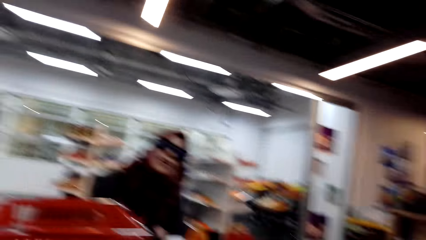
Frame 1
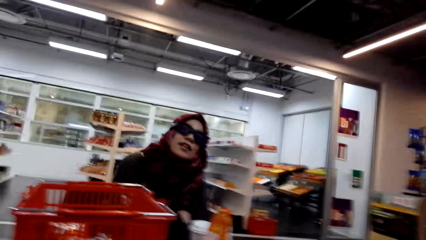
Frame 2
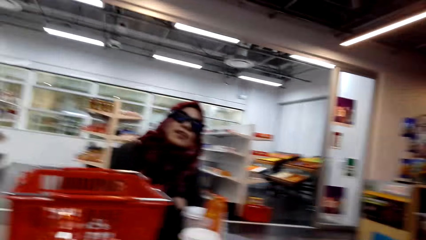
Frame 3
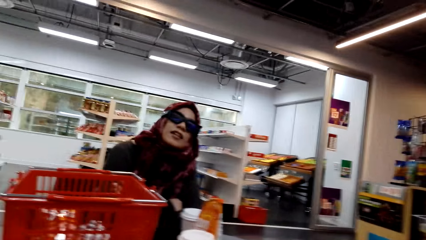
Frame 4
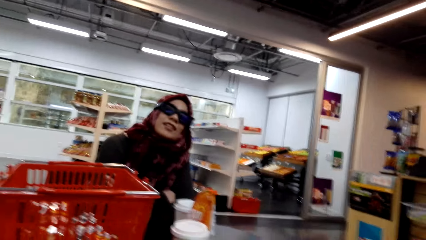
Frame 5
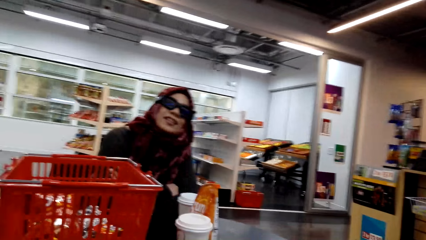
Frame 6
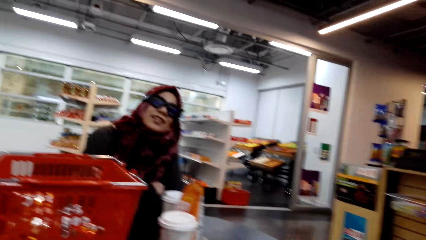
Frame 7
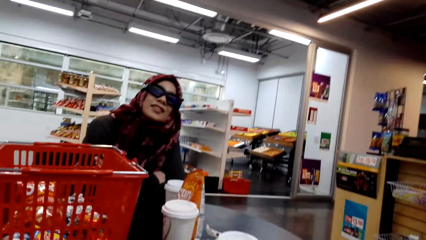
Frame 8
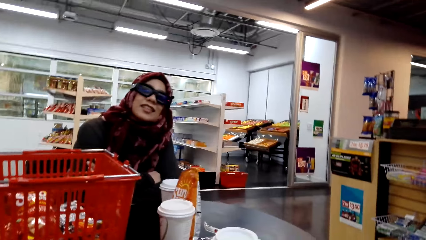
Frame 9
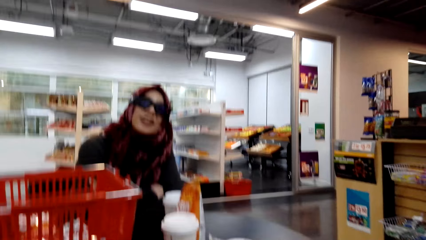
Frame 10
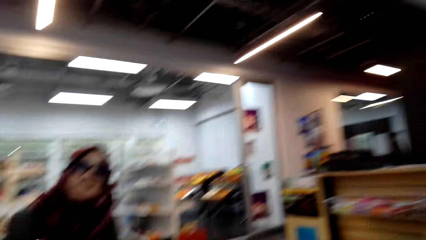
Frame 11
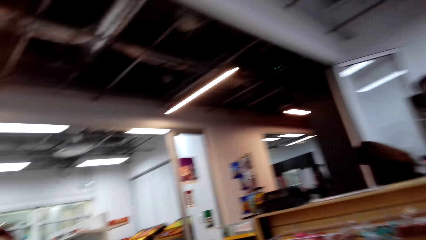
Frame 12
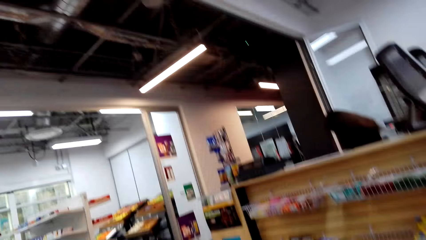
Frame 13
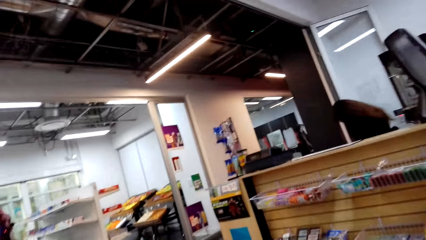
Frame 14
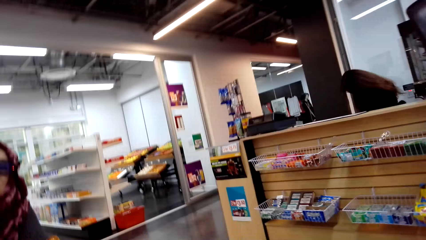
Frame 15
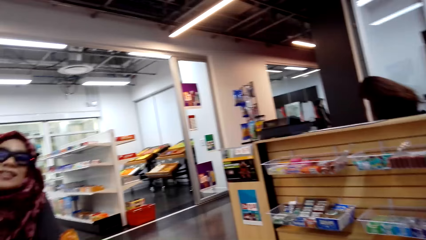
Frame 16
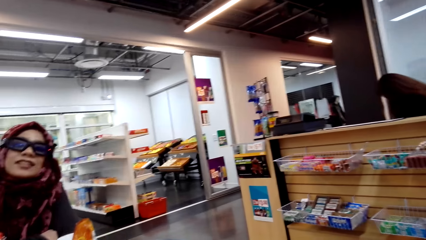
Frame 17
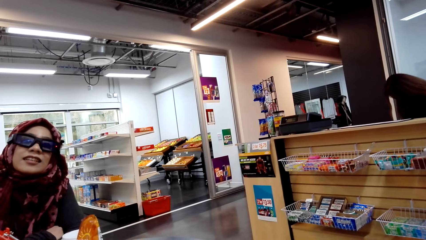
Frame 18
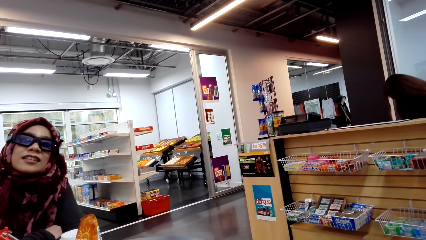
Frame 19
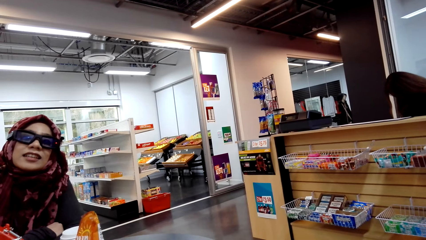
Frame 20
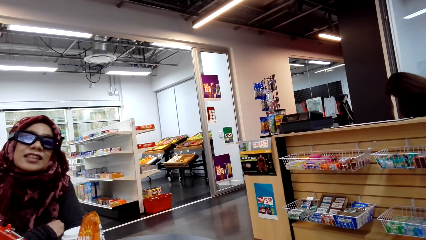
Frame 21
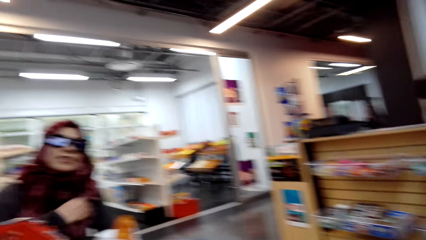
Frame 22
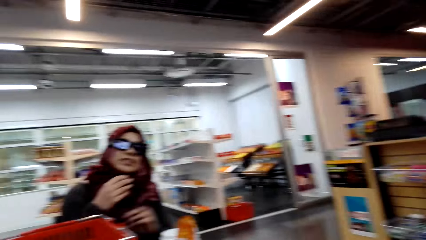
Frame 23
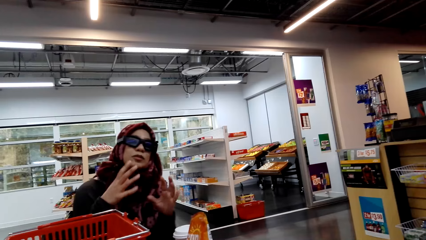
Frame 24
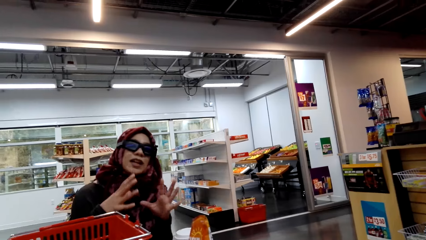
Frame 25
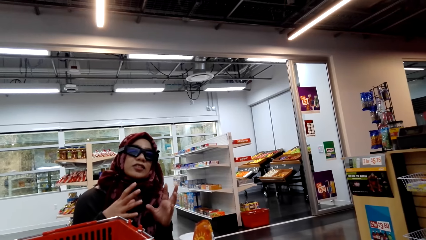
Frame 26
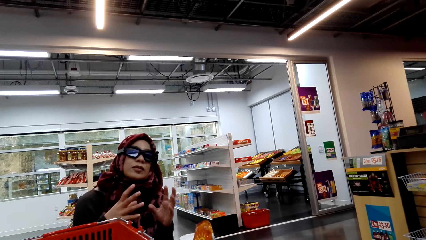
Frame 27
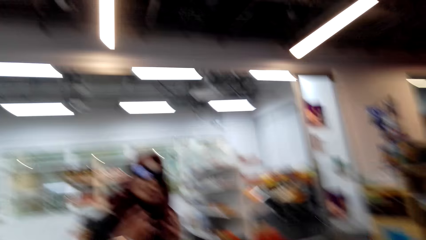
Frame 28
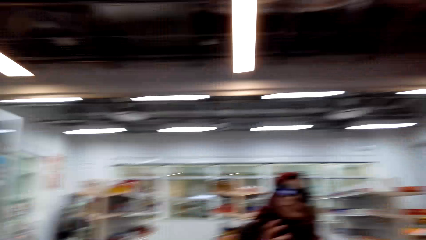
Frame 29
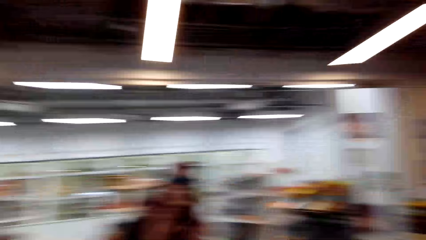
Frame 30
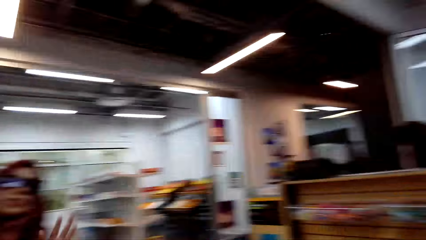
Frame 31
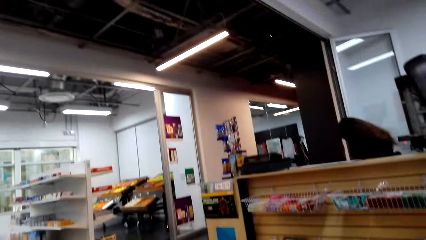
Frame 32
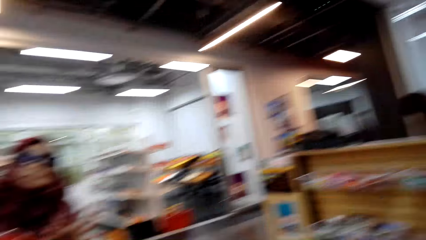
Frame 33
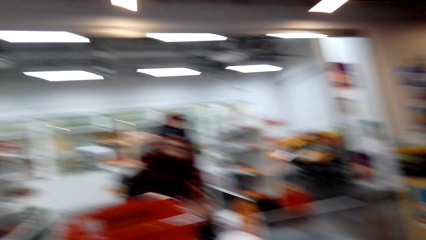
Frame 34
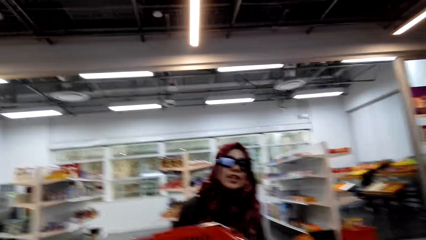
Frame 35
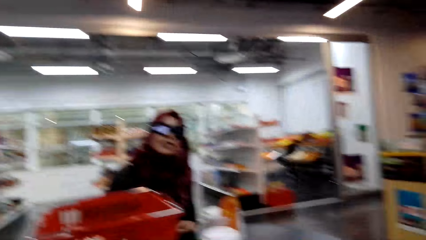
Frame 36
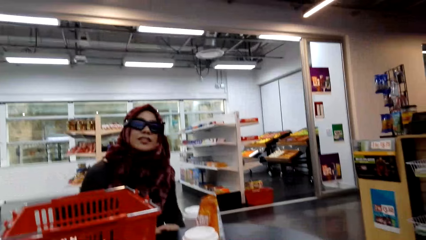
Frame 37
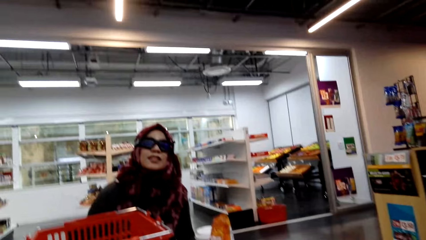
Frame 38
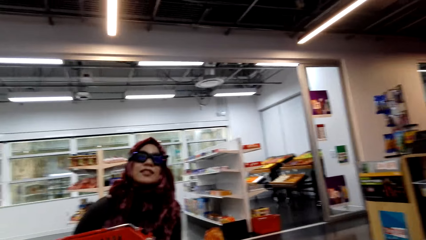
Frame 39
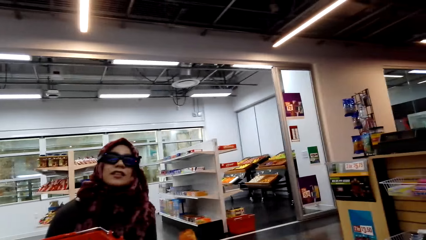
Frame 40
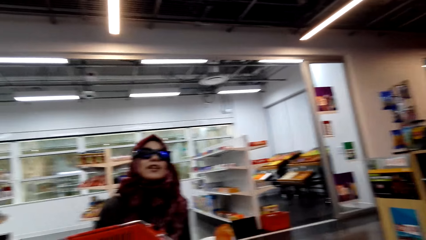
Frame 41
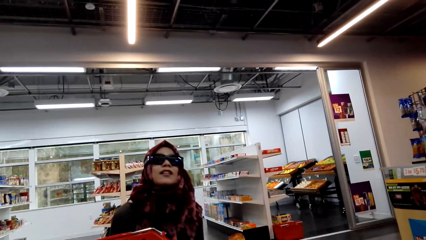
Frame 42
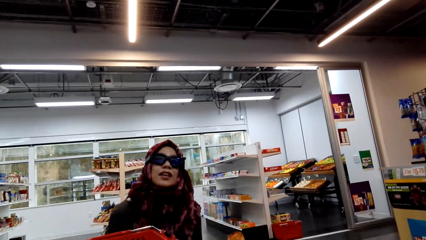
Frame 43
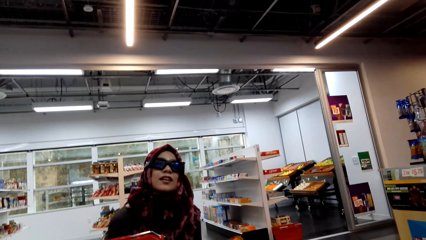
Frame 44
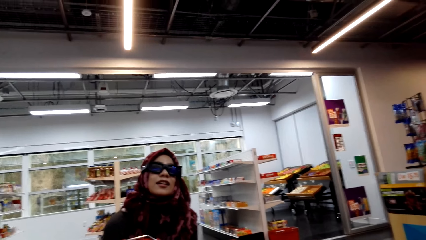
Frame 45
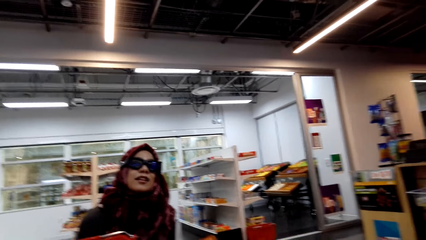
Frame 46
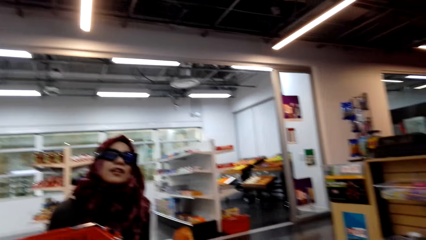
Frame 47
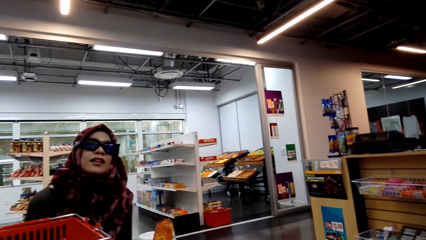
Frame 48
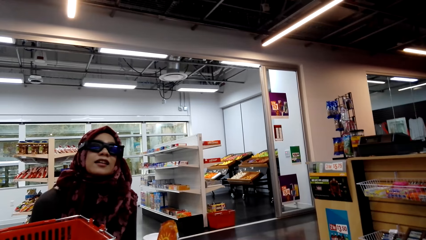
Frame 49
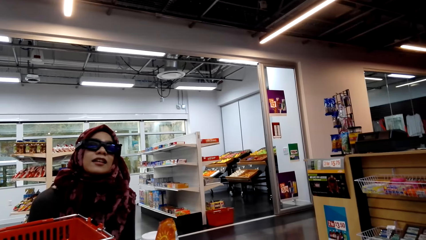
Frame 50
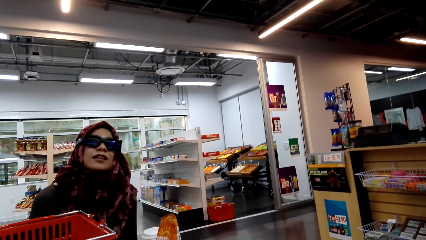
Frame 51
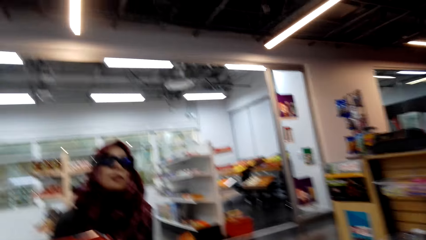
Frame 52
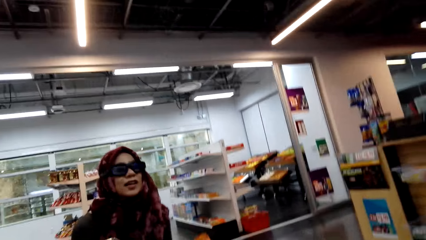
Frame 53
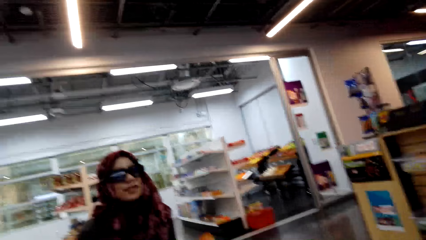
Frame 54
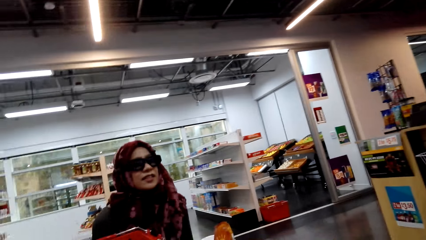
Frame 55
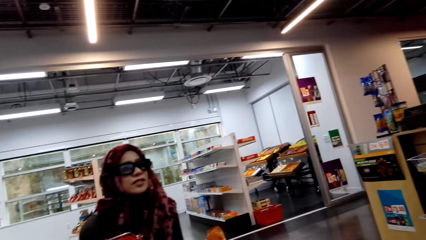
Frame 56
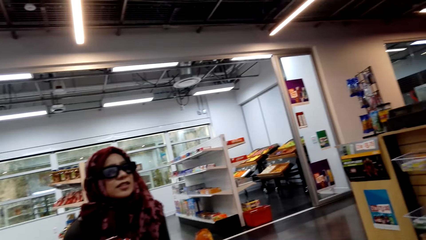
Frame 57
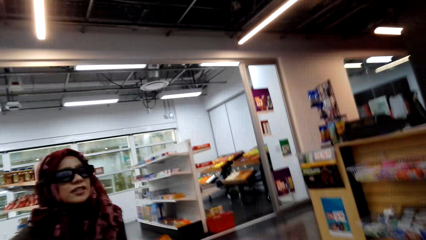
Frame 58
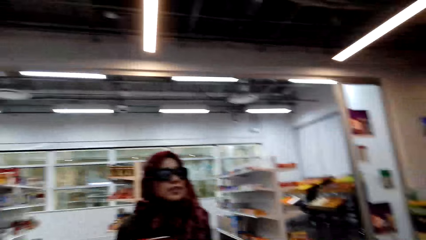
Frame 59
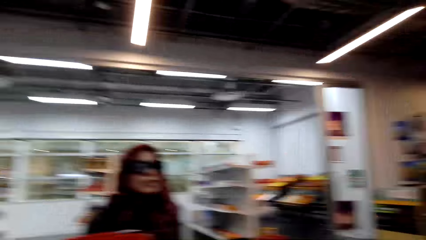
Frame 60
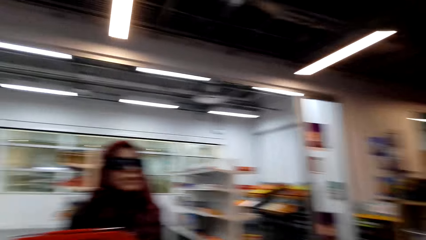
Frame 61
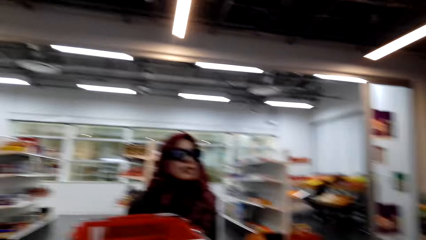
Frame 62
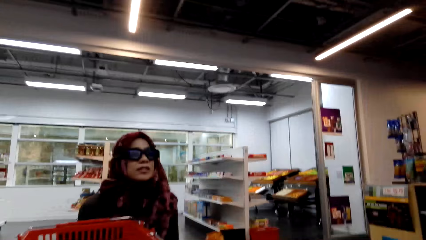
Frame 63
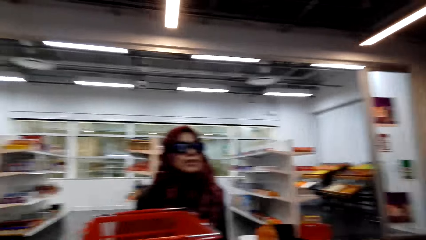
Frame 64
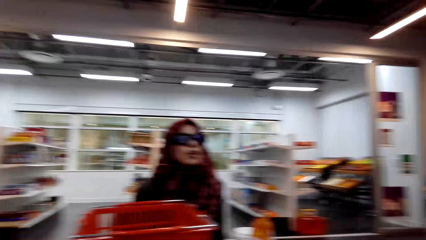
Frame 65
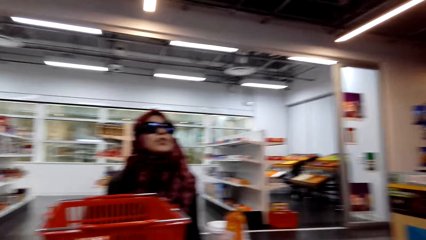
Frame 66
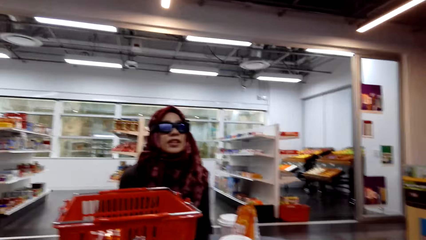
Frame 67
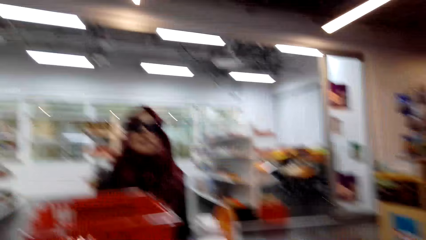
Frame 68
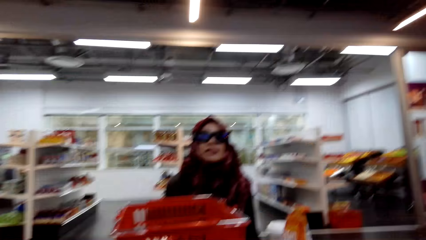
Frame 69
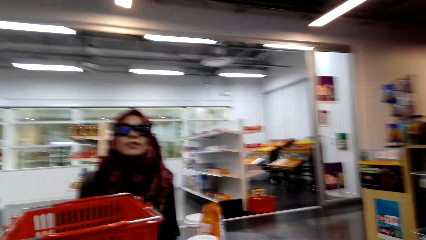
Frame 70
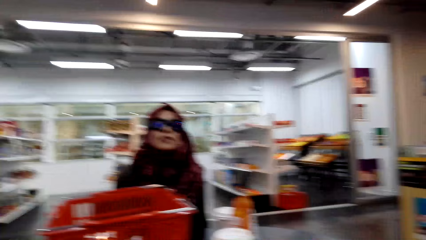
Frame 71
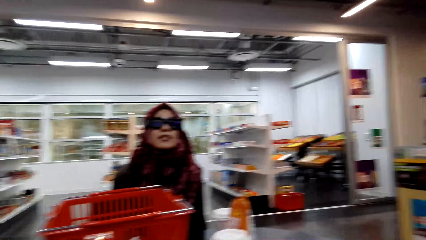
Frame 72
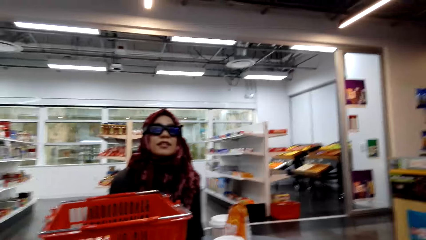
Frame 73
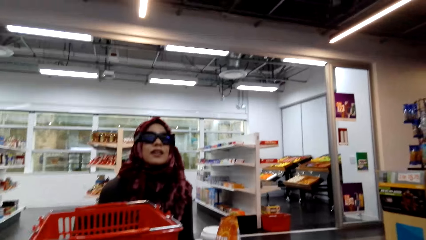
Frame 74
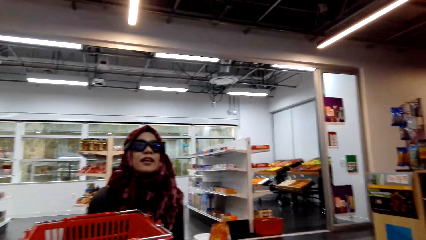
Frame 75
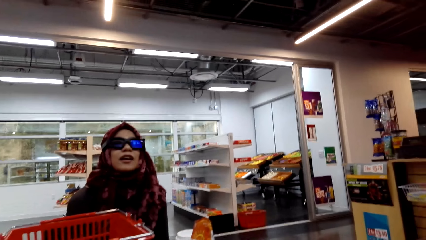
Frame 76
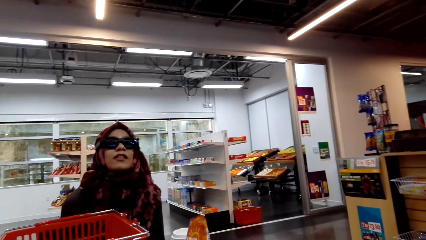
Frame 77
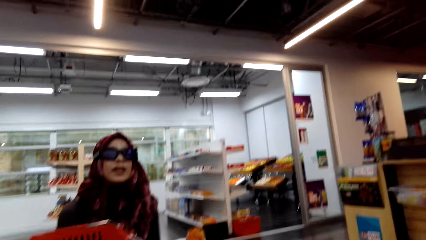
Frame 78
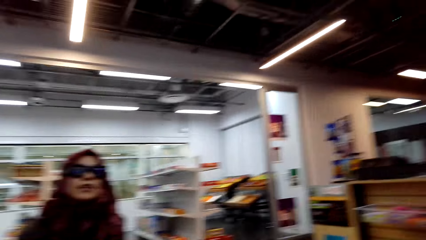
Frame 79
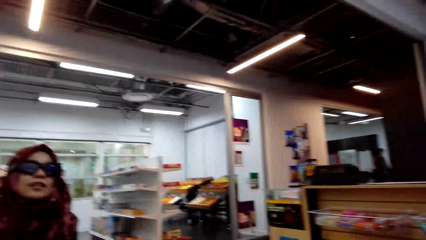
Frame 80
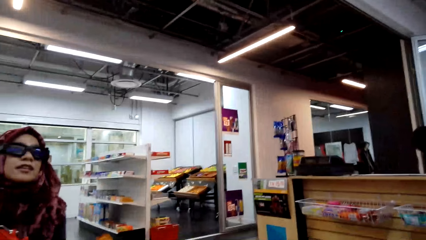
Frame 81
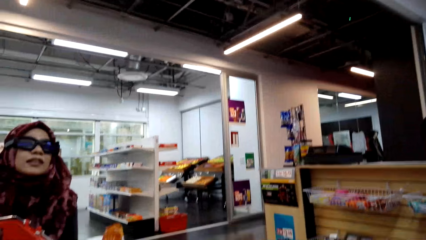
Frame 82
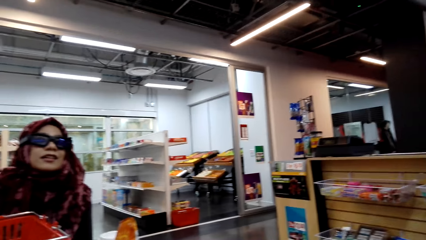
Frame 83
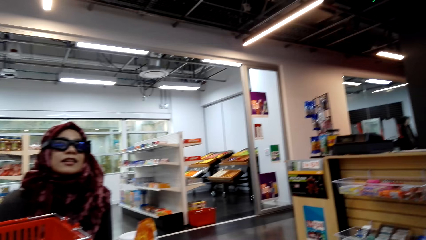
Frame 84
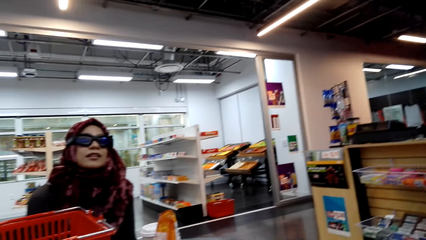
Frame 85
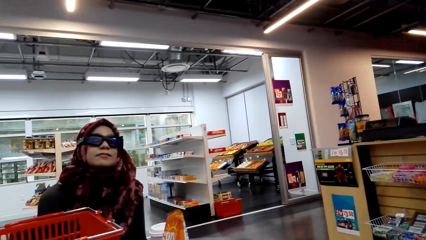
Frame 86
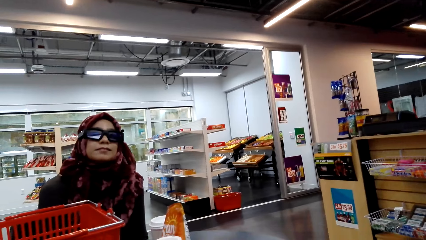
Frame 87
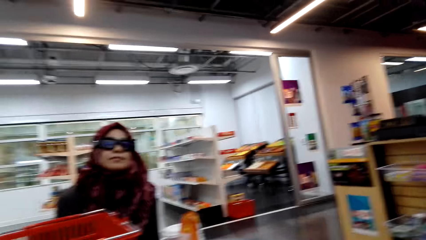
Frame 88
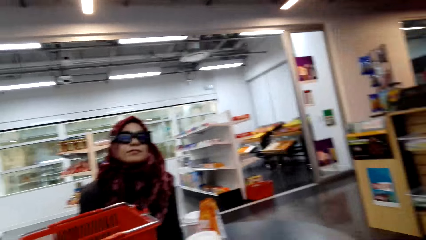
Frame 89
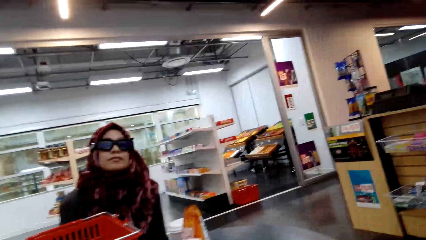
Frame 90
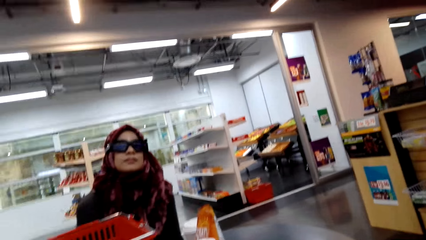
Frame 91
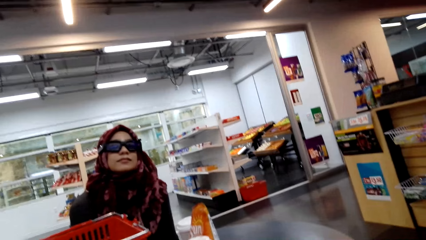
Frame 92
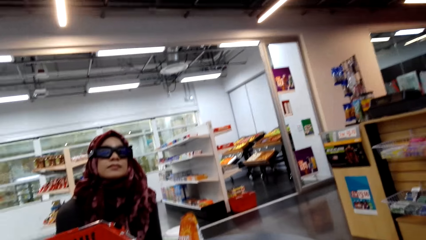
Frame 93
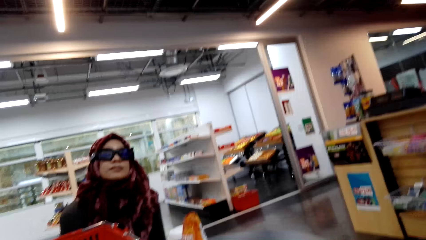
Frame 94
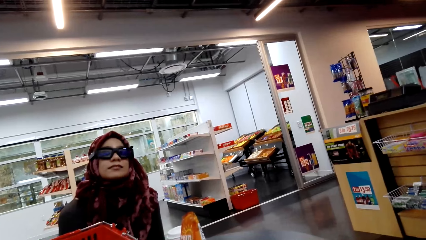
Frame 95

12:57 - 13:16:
A woman converses with the camera wearer. The camera wearer looks around the compound. They converse with the woman.
